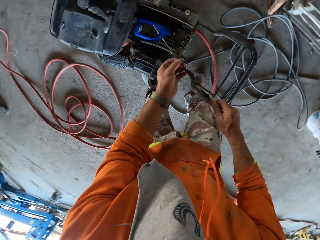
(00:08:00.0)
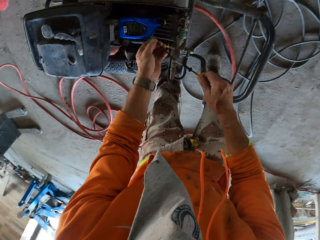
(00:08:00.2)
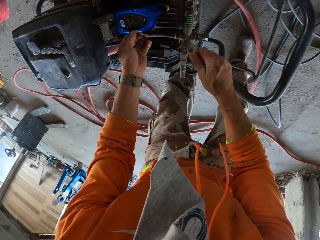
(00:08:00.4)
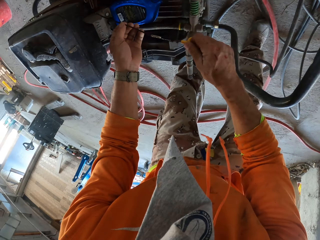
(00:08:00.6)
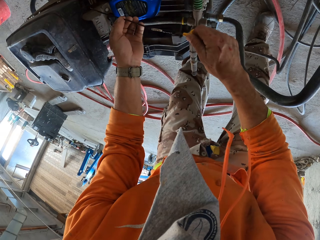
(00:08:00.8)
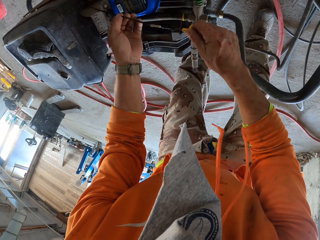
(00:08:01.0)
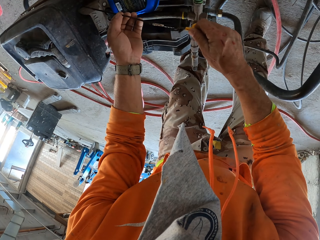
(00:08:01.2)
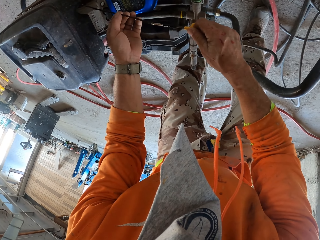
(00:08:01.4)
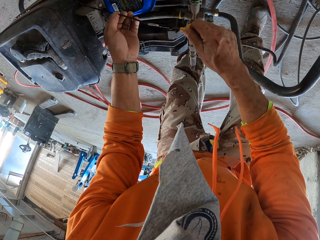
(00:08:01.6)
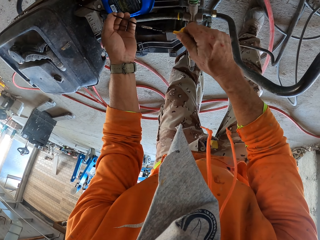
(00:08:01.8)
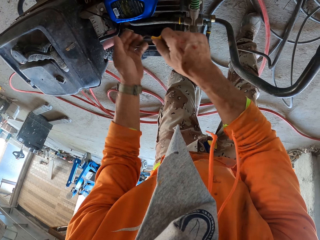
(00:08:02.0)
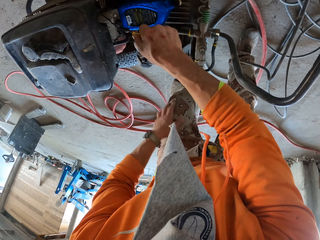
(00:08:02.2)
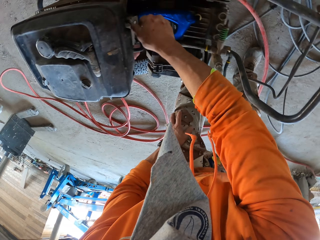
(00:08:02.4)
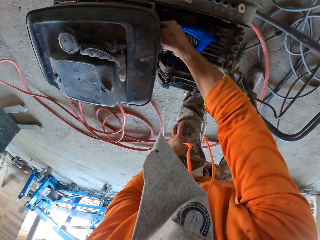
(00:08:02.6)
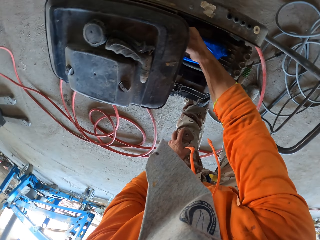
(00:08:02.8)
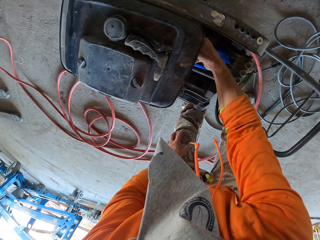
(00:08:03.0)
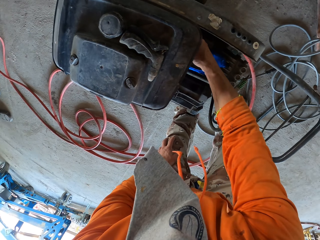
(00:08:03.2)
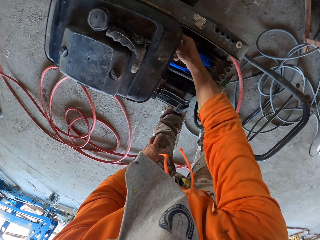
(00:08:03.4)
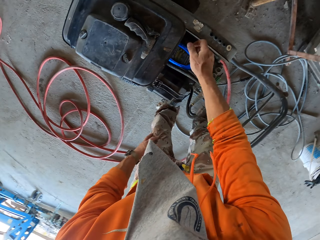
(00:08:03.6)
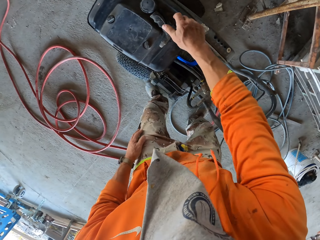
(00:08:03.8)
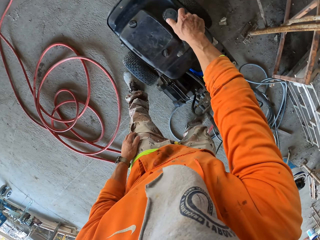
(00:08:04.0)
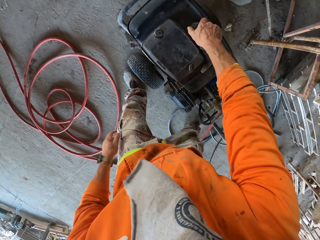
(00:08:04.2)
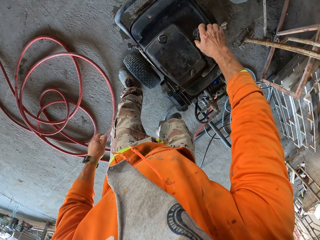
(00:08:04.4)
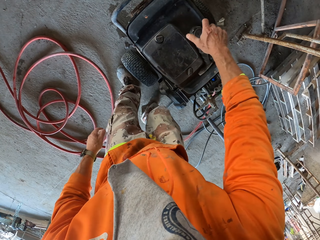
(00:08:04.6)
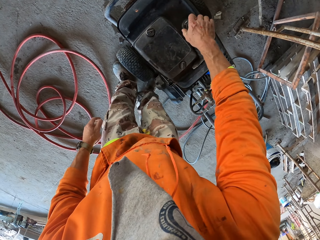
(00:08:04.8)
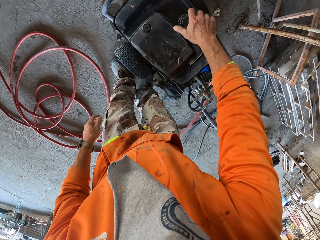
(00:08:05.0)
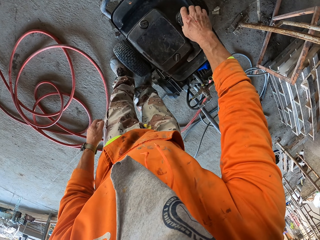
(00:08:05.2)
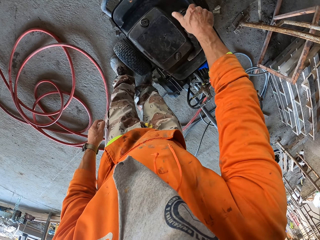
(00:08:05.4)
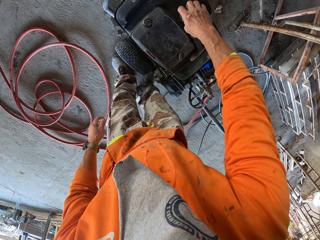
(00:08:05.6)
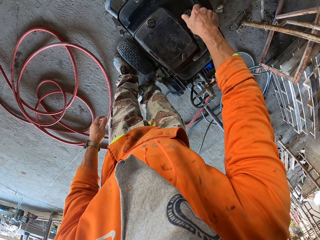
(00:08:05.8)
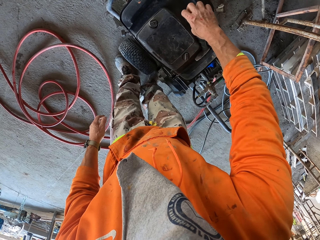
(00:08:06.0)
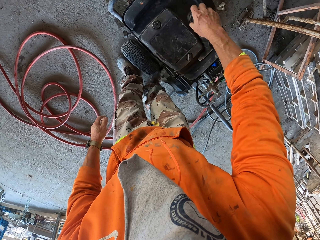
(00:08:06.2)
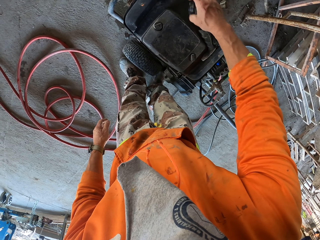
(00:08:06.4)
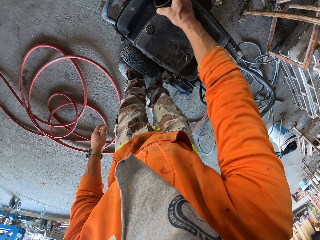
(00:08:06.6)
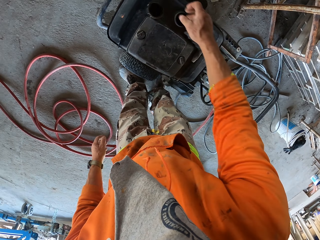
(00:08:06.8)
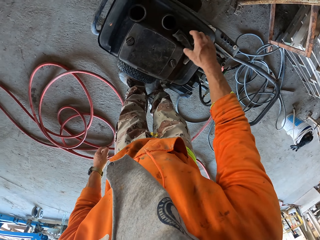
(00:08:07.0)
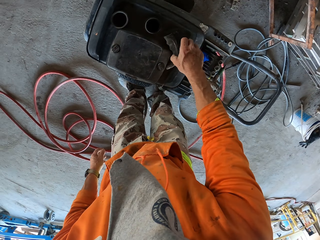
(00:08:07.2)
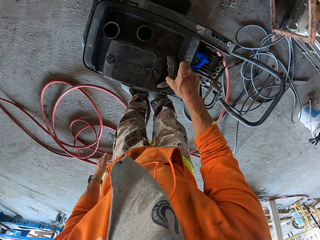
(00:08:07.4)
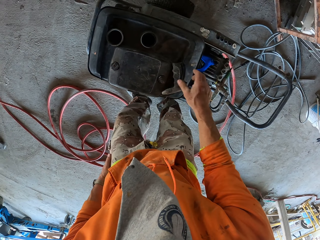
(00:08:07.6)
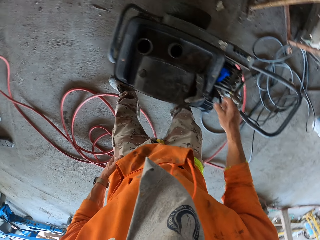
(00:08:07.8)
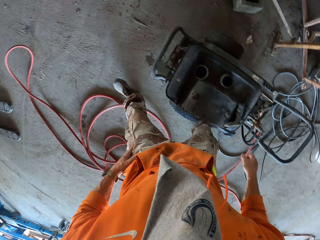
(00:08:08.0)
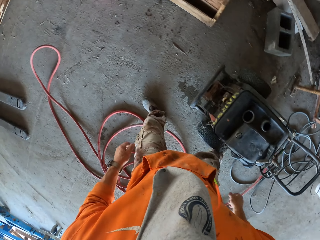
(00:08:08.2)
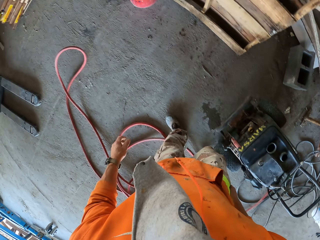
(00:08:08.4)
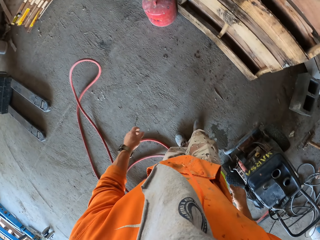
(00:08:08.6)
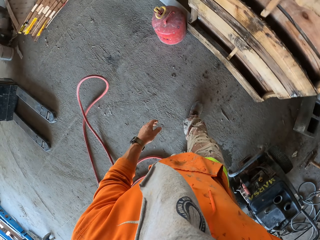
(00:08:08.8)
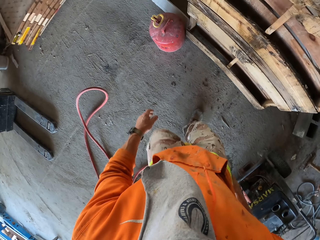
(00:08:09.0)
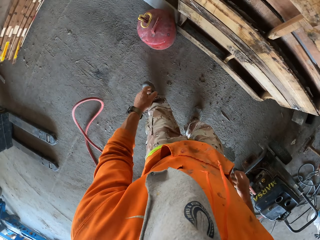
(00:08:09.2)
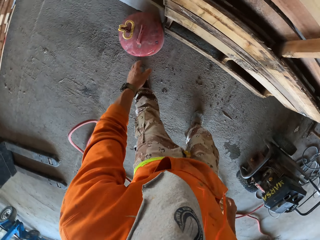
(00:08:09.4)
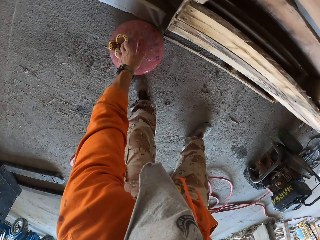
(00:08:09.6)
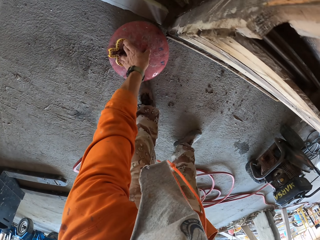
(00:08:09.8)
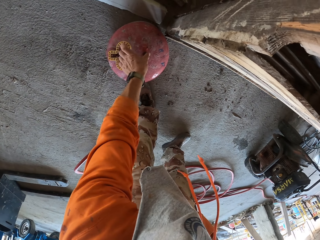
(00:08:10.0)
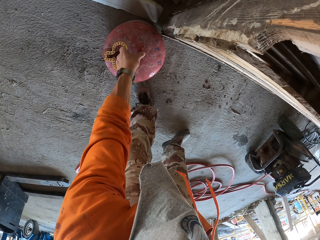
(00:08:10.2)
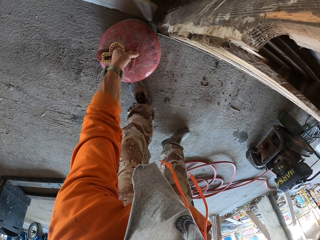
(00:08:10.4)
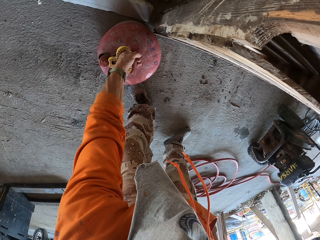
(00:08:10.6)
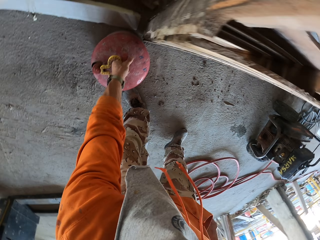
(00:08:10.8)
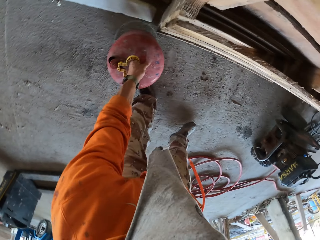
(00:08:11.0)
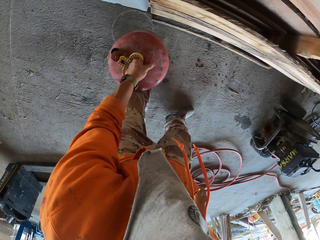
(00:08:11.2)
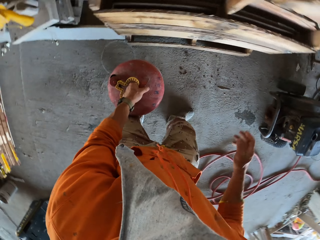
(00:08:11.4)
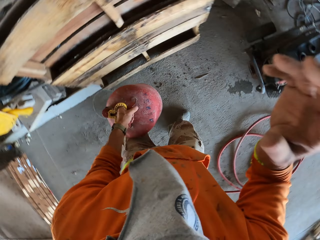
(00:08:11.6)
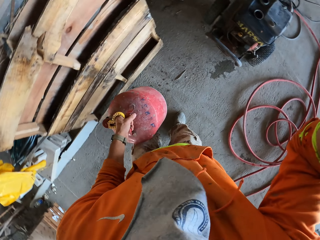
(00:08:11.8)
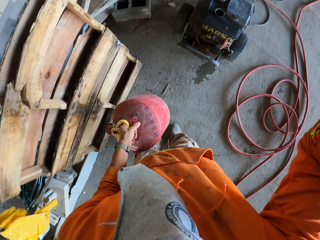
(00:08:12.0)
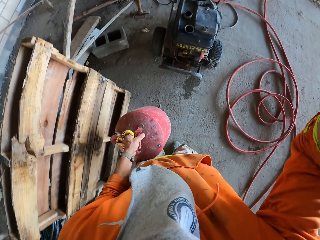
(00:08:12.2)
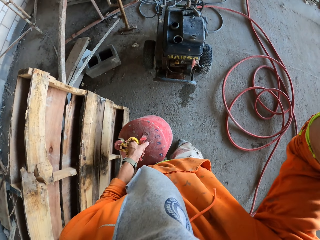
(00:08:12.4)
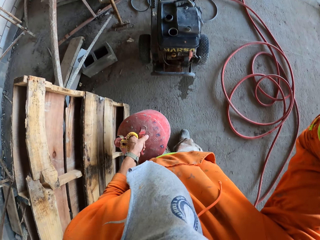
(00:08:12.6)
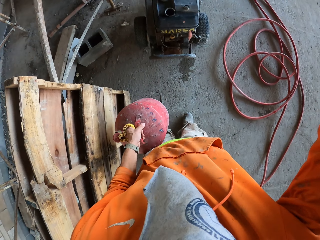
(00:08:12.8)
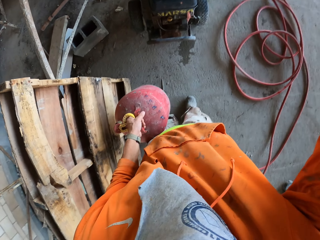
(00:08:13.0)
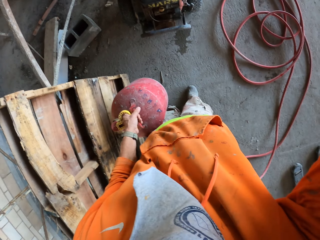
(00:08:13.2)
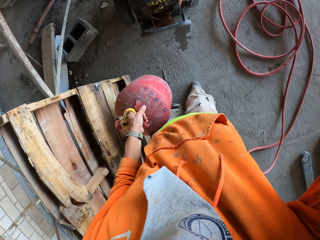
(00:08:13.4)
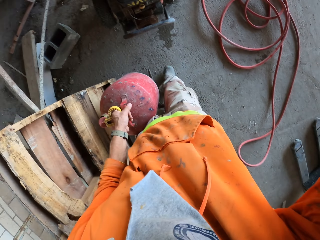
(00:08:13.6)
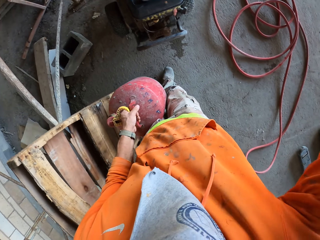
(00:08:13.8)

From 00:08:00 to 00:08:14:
The camera wearer puts something on the concrete vibrator. They put back the dipstick in the oil cap. They open the concrete vibrator knob. They put the lid on the grass cutter machine. They move something aside on the grass cutter machine. They walk around. They take an oil cylinder. They adjust the camera and touch the head camera.

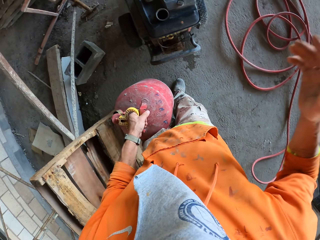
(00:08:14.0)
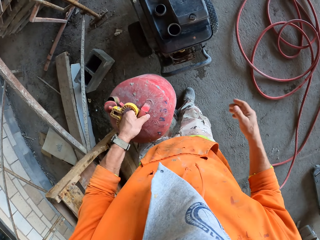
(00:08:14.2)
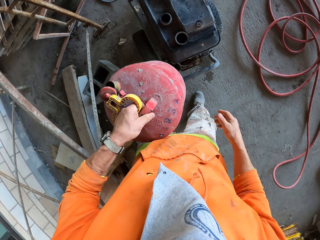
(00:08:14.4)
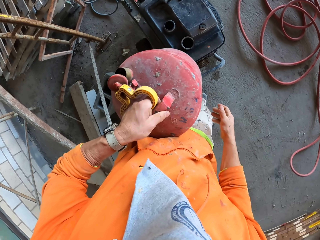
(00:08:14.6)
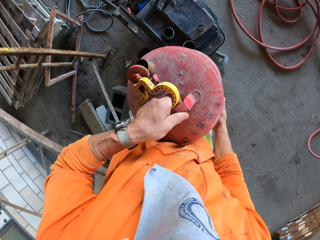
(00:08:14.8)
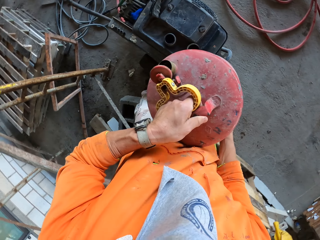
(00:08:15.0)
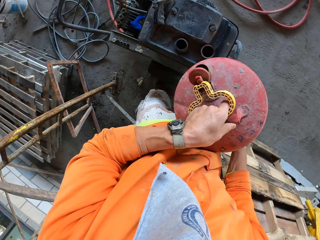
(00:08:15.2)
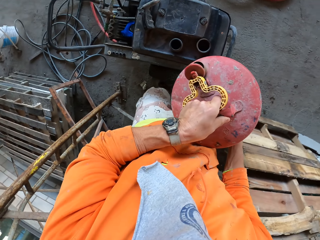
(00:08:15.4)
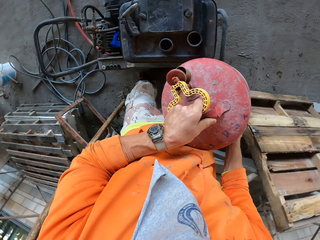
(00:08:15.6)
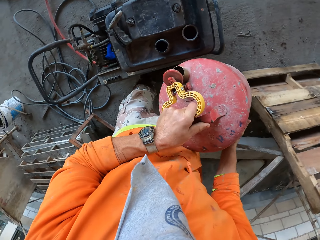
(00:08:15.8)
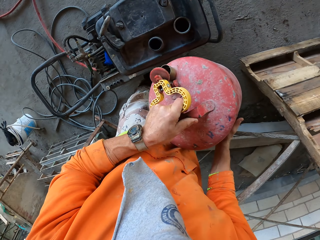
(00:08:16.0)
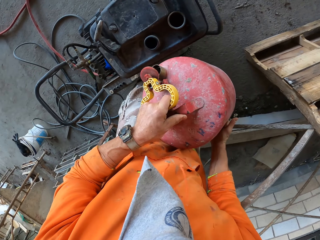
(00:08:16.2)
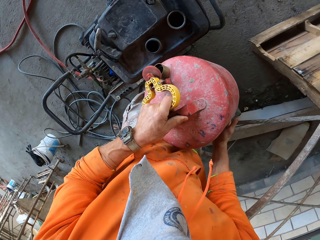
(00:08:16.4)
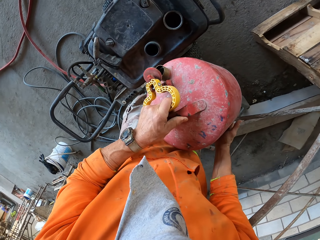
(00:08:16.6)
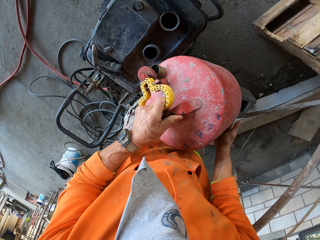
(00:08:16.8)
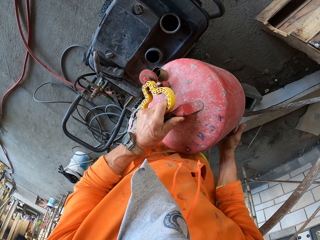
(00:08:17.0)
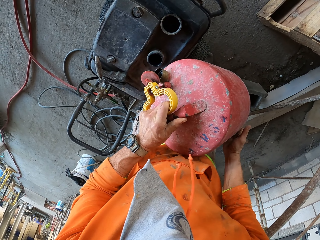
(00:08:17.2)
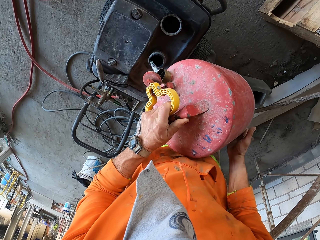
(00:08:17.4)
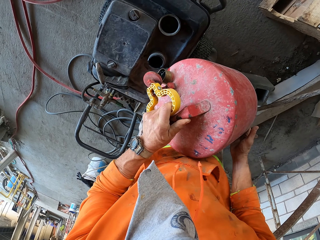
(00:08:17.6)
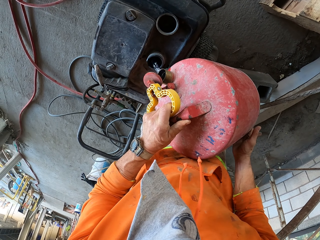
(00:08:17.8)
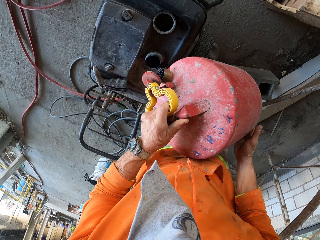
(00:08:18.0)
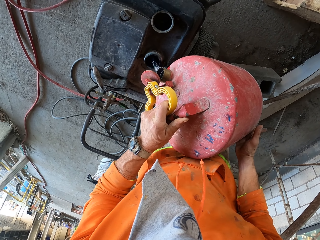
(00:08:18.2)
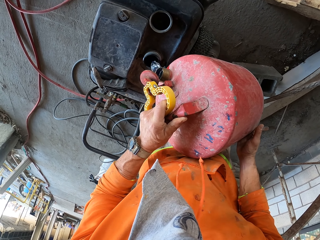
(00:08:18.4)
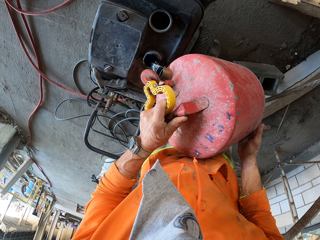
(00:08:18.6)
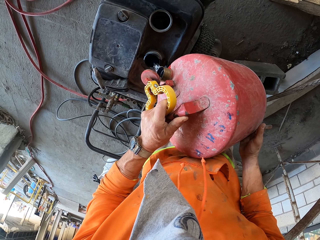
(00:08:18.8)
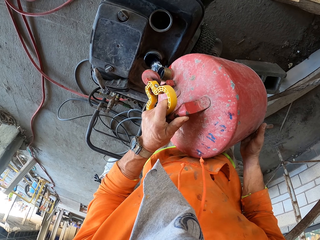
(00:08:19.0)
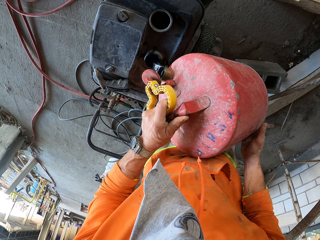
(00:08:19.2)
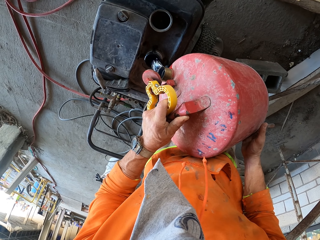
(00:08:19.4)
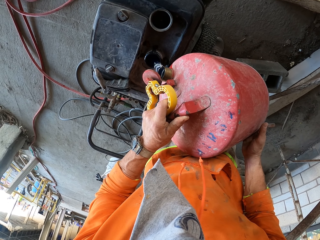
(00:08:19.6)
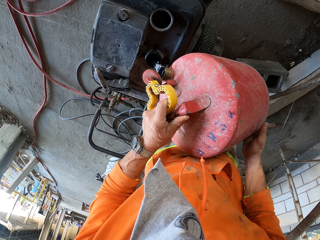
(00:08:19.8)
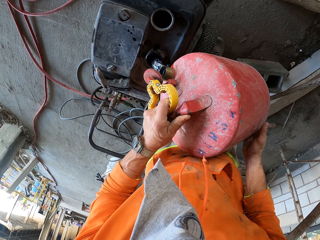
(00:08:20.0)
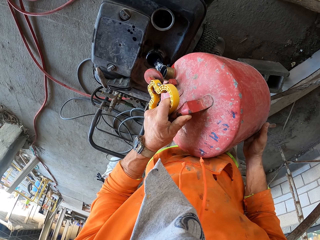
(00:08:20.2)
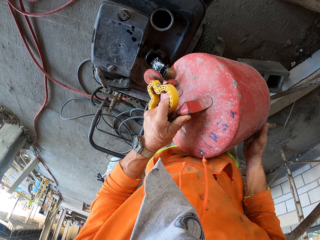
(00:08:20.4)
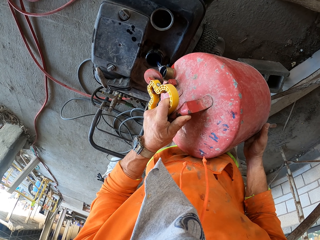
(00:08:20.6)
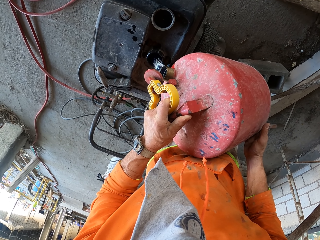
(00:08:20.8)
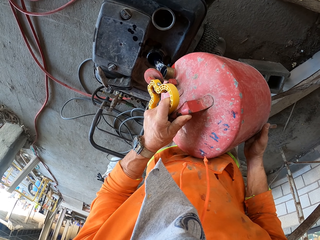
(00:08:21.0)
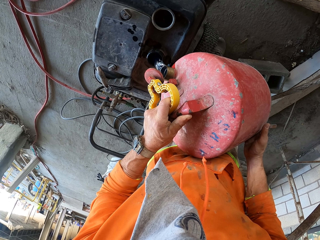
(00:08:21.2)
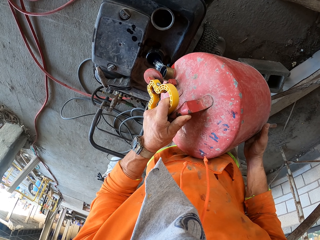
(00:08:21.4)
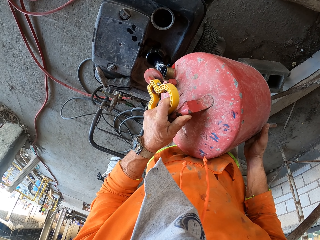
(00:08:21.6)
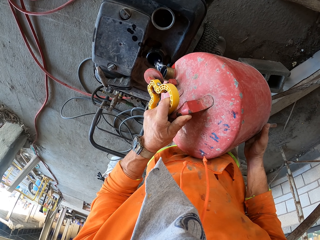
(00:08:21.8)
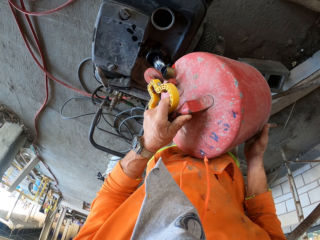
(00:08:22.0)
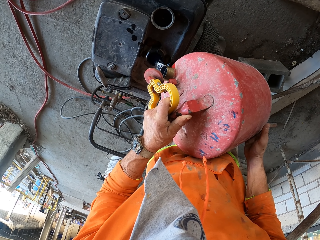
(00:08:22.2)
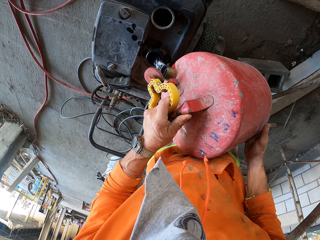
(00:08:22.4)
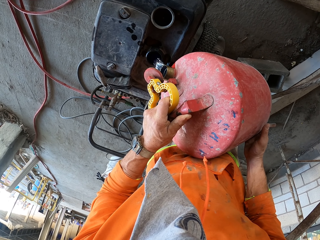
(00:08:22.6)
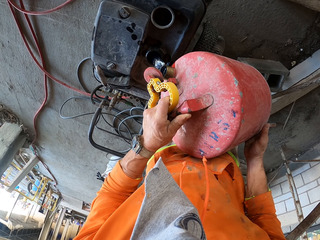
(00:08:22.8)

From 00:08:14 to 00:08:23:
The camera wearer puts oil in the grass cutter machine.
